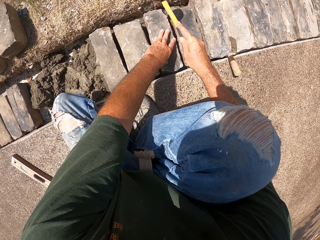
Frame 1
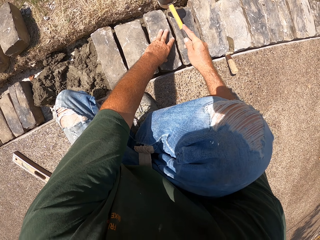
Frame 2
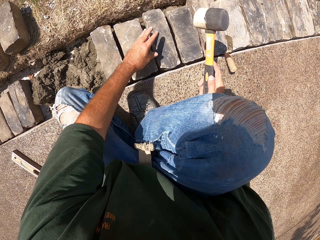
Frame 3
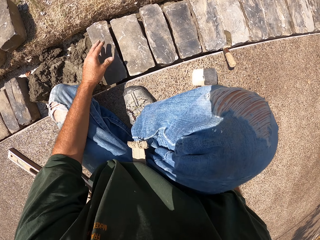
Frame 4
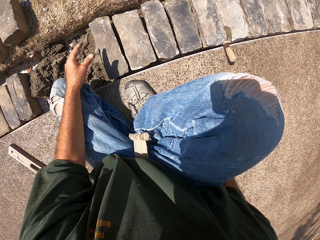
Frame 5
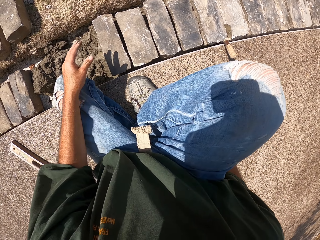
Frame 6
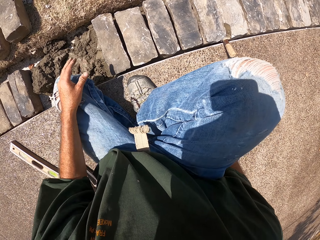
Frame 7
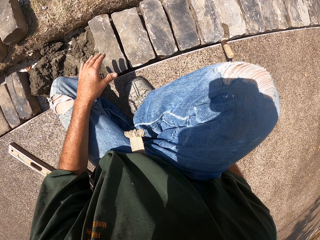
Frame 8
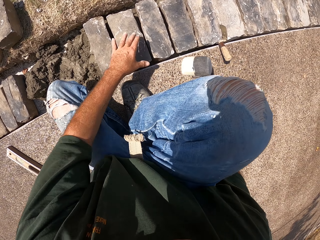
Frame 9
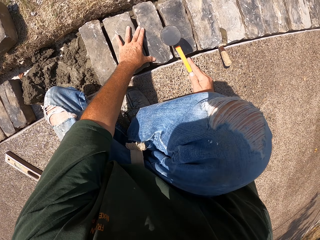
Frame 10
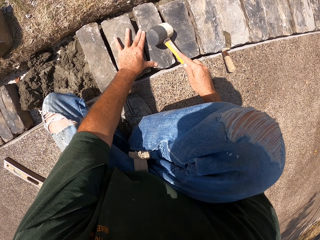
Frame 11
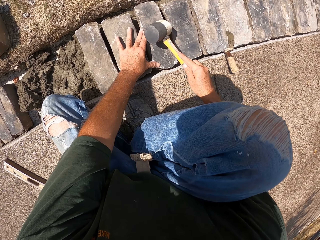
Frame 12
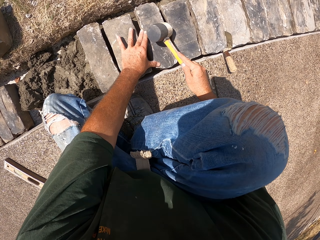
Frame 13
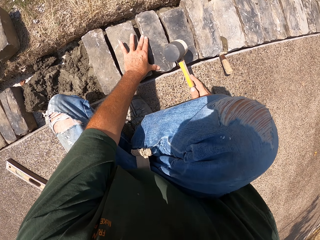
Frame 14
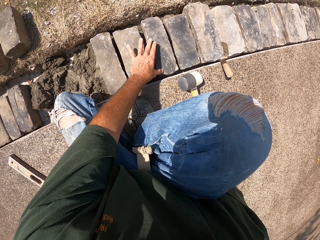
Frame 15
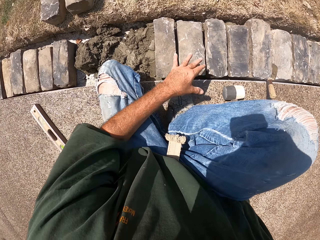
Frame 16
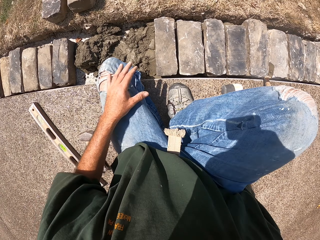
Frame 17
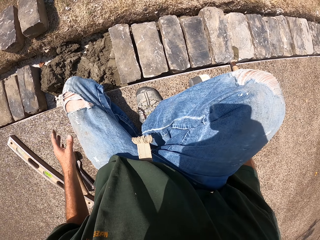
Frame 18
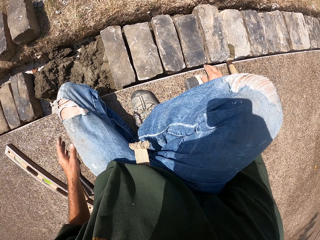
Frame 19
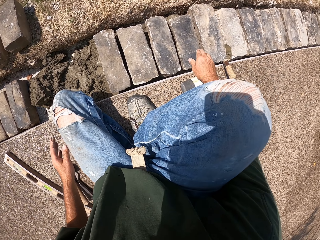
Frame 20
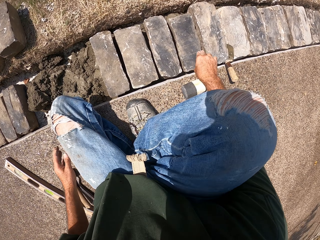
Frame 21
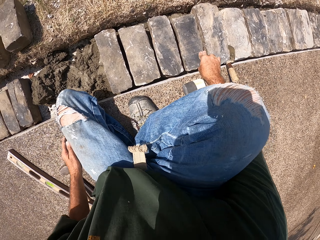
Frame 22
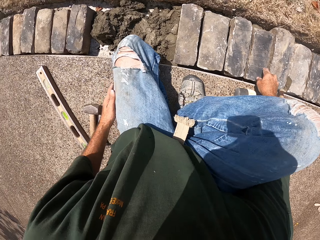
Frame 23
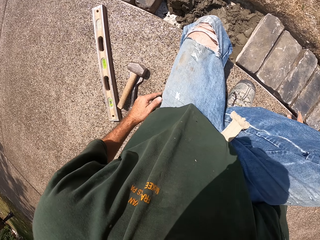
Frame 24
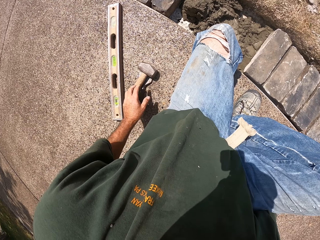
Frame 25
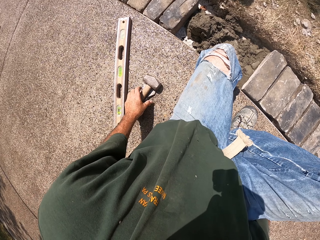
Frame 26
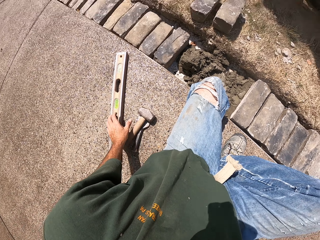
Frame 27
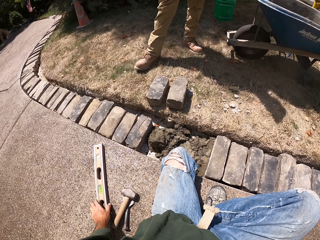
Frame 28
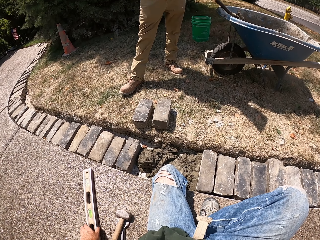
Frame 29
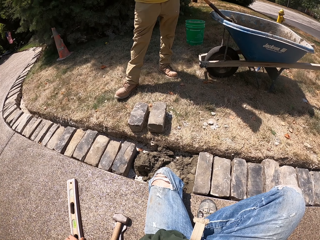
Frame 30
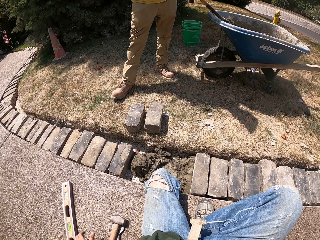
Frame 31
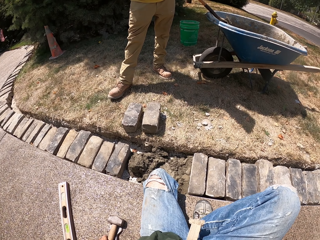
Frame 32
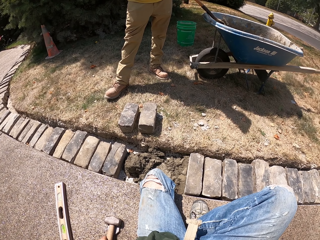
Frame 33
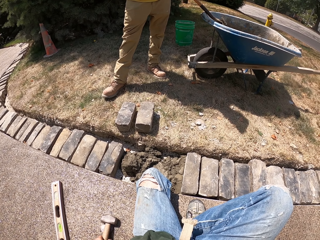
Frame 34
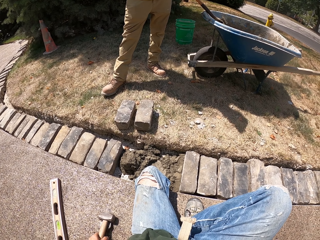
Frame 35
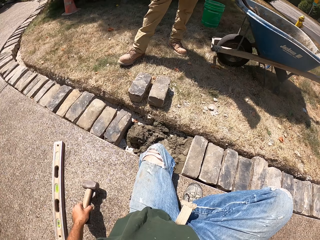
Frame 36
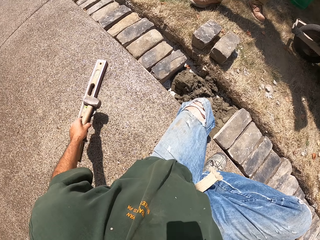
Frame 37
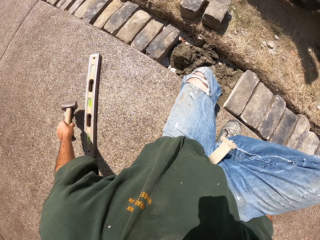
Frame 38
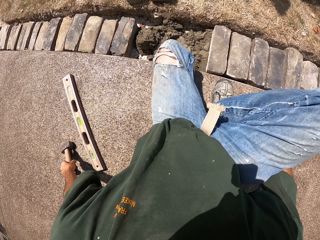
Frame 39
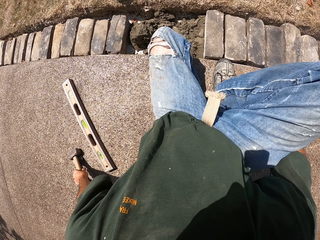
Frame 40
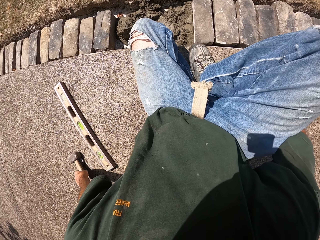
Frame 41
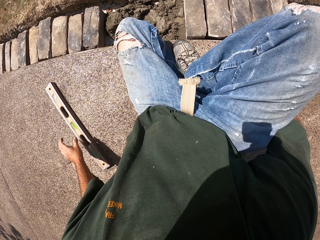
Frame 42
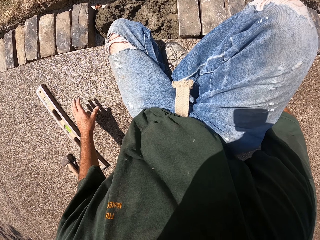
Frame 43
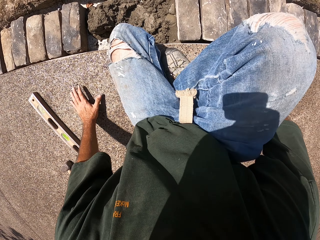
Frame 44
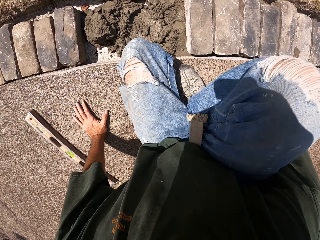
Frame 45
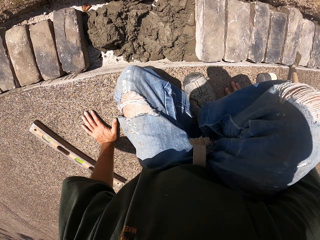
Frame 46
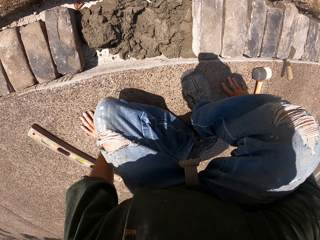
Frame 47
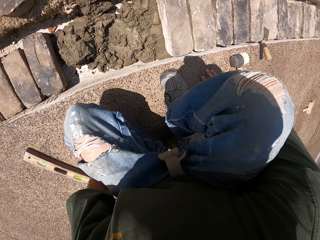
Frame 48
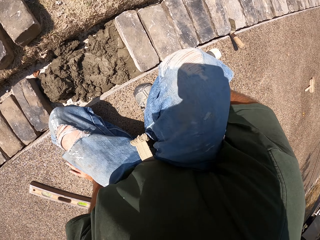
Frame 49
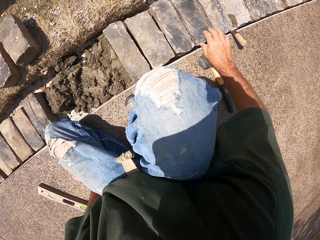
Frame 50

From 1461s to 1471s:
The camera wearer drops the hammer. They push a spirit level. They adjust the level balance. They drop the hammer aside.

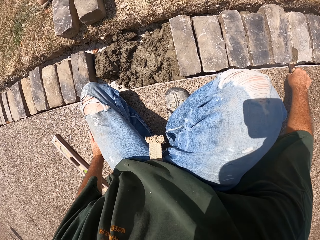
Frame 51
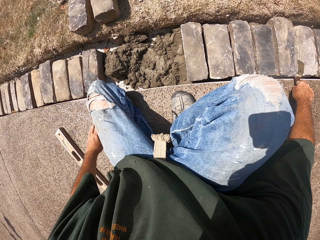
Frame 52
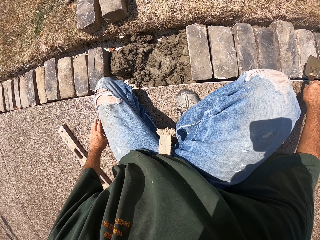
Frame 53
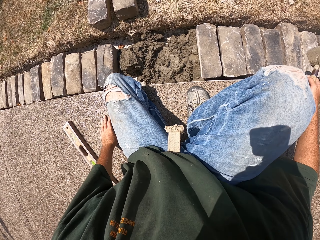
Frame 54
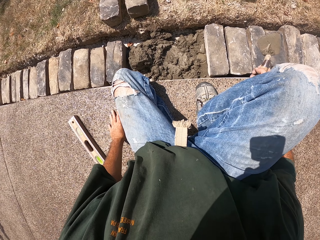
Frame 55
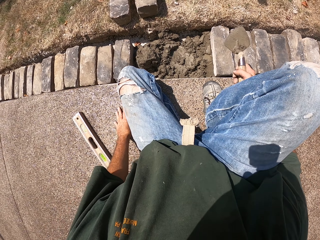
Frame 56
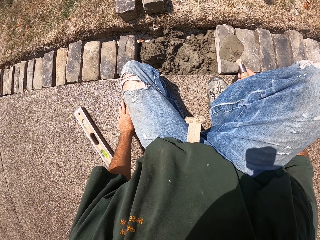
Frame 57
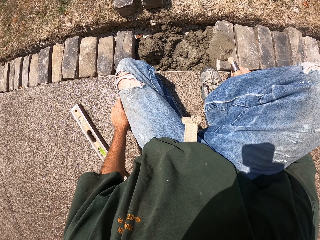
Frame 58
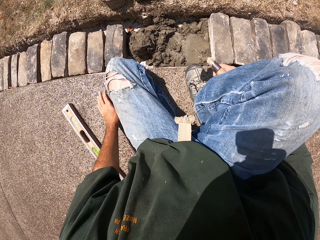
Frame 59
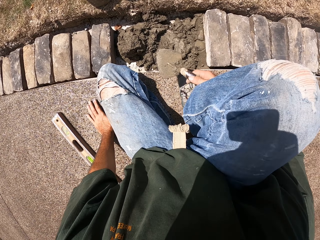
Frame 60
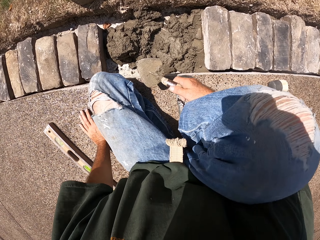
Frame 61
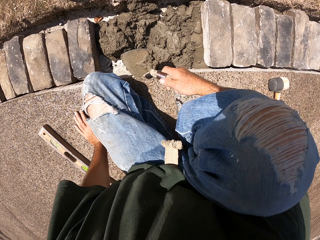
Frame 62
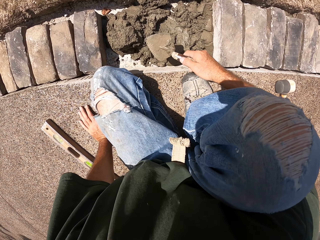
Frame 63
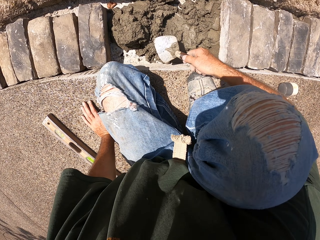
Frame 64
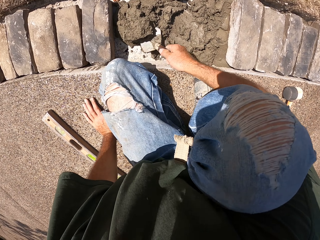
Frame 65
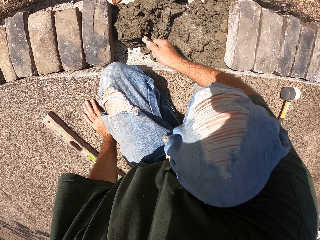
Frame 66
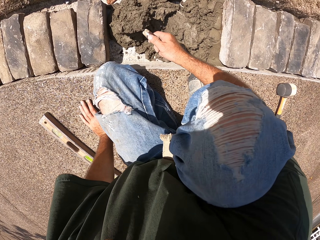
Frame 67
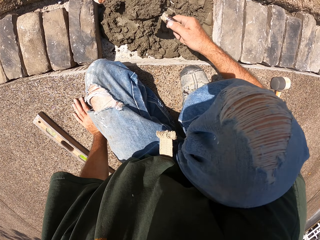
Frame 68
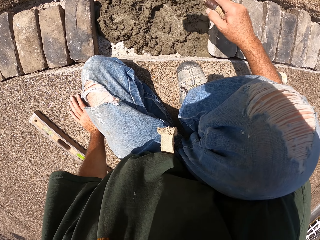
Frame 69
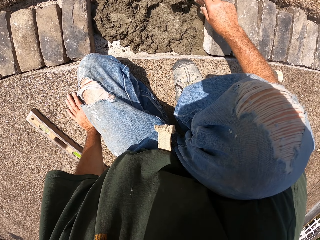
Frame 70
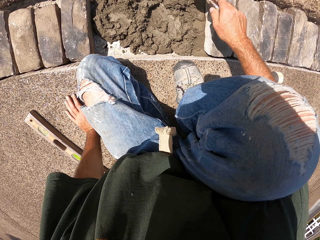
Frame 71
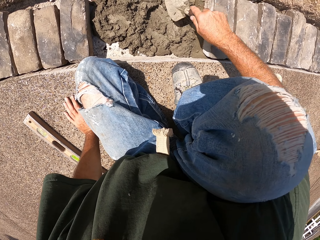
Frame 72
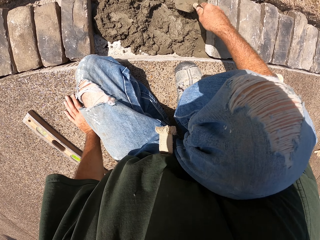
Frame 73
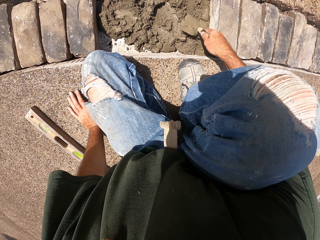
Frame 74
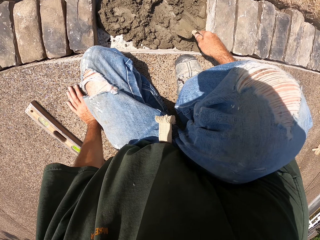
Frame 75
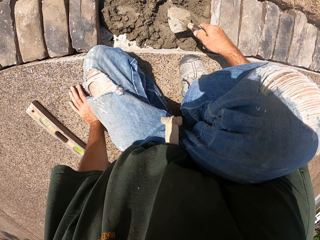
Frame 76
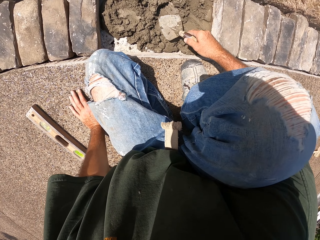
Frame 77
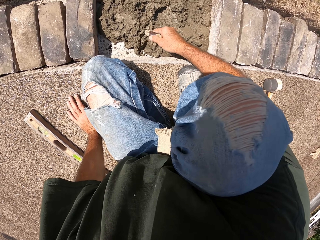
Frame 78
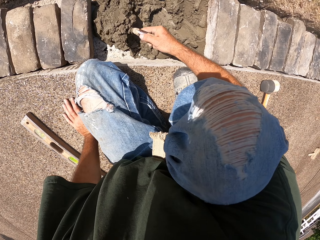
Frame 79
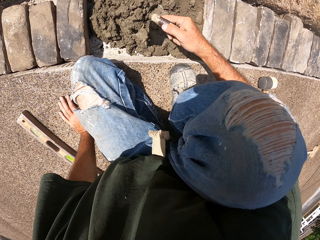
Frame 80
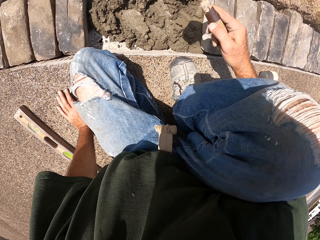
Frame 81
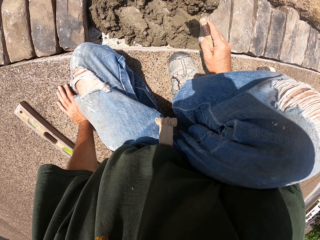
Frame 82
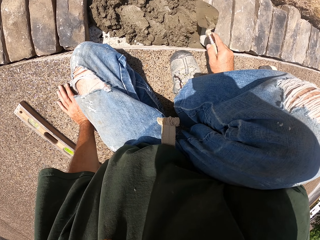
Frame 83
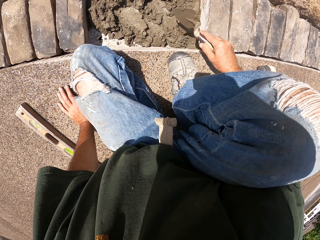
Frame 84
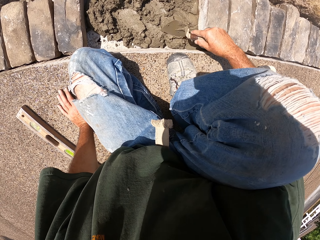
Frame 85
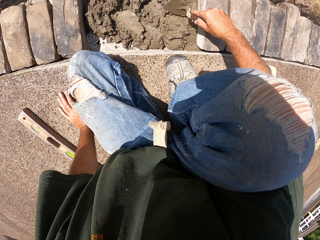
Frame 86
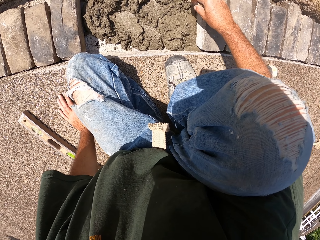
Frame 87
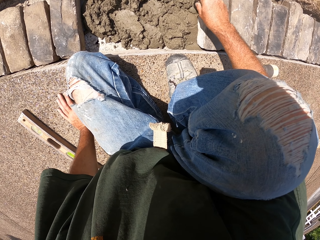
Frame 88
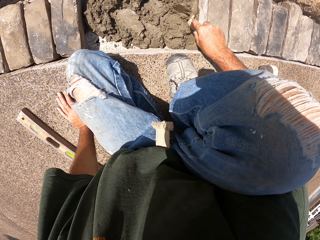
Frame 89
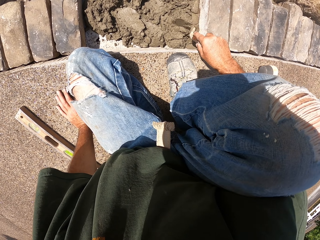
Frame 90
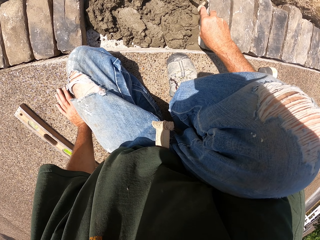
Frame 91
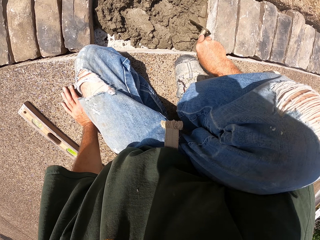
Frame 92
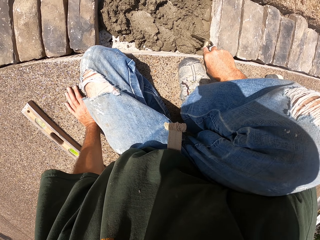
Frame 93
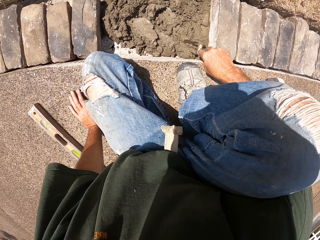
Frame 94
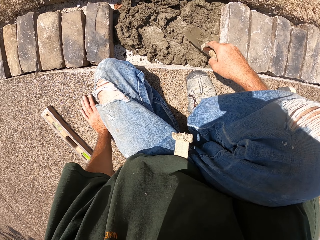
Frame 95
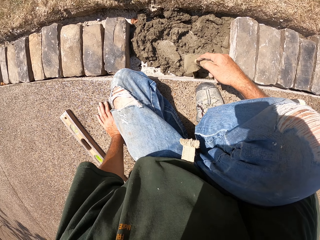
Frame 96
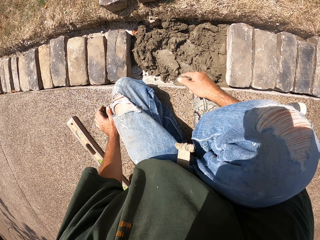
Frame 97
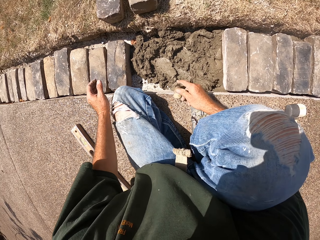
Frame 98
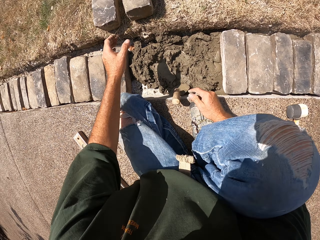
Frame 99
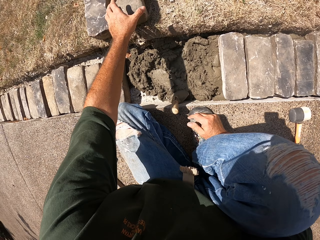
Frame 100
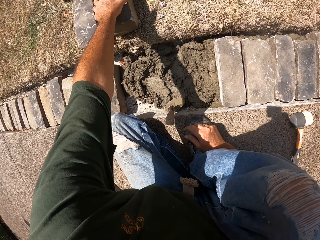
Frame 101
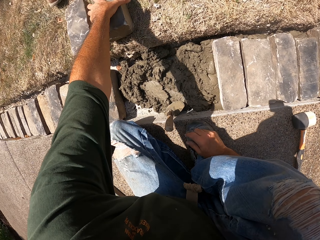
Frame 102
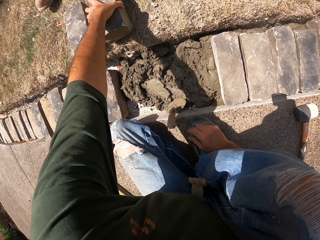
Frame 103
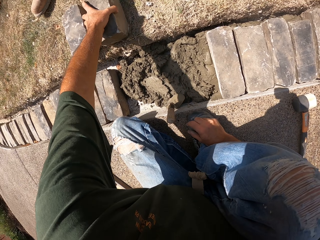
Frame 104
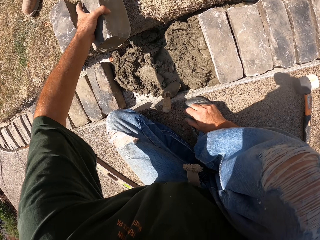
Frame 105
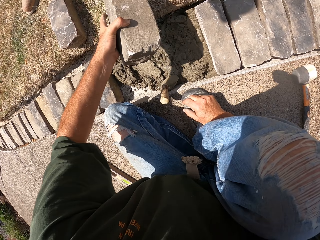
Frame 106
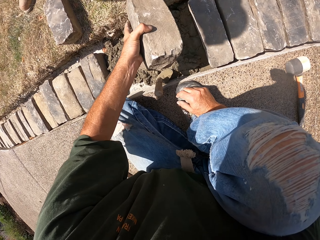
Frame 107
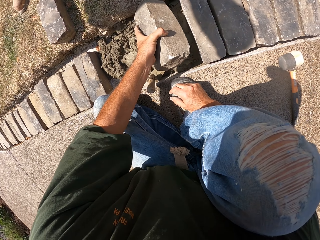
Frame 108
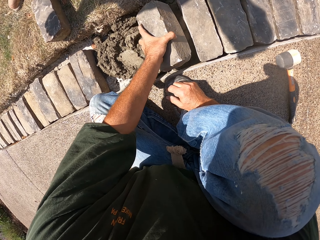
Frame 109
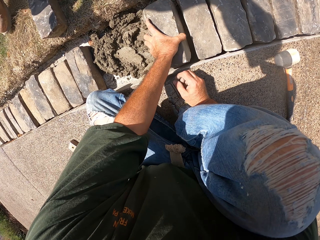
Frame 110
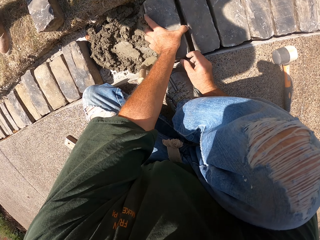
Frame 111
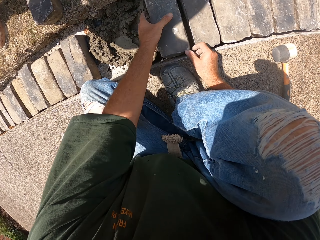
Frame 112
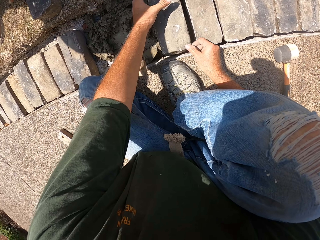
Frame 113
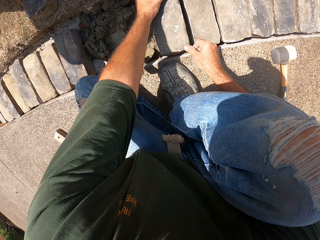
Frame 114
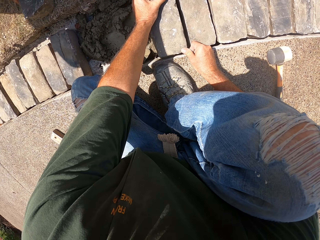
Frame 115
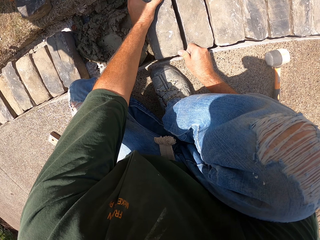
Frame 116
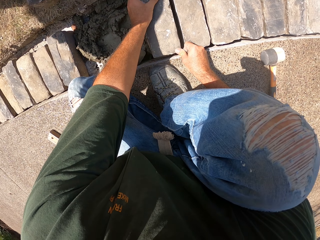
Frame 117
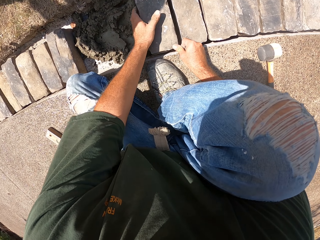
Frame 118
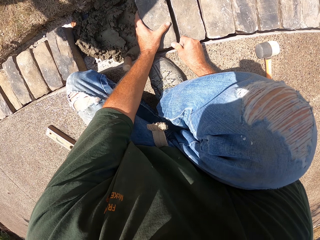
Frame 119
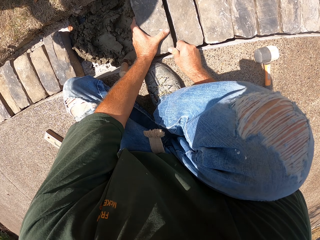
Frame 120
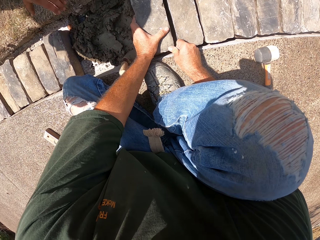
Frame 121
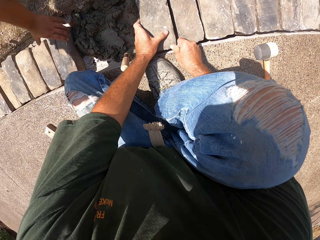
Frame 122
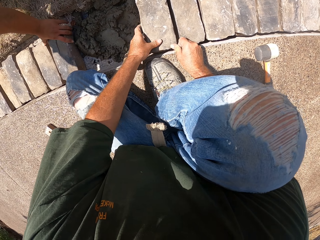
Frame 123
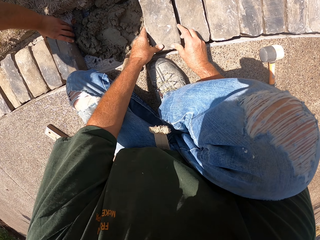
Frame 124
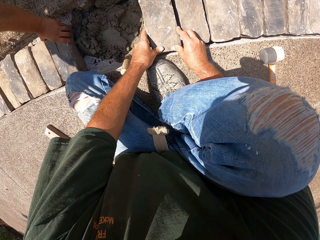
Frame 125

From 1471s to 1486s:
The camera wearer picks up a masonry trowel. They spread mortar in the furrow. They level the concrete. They drop the masonry trowel. They pick up a brick or stone block. They put the stone block on the furrow. They align the stone block in the furrow.
